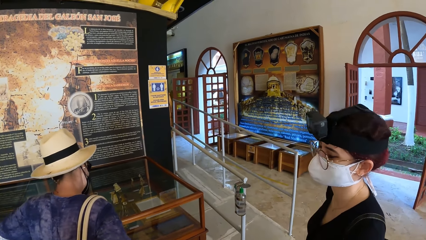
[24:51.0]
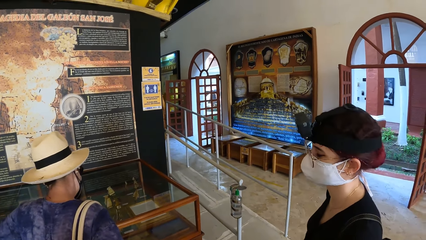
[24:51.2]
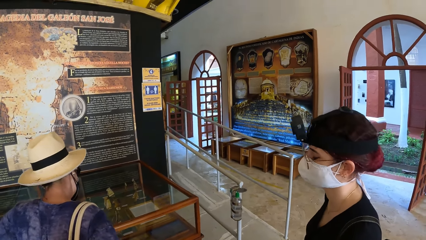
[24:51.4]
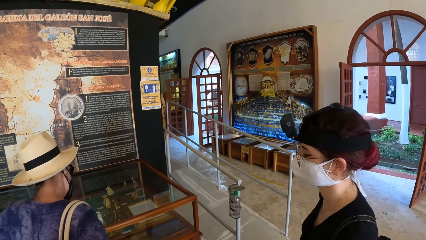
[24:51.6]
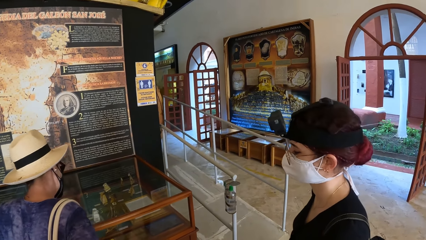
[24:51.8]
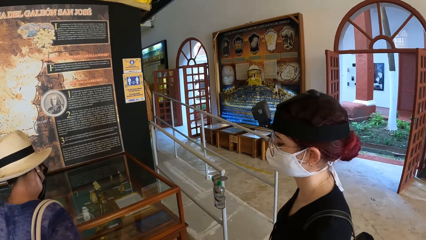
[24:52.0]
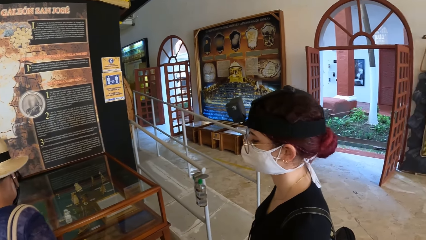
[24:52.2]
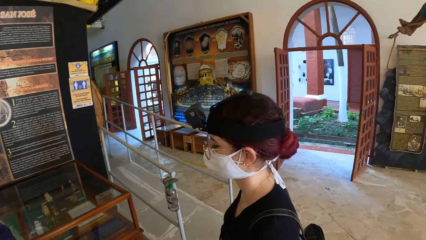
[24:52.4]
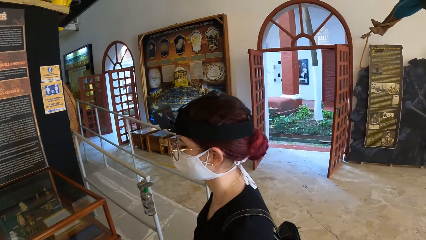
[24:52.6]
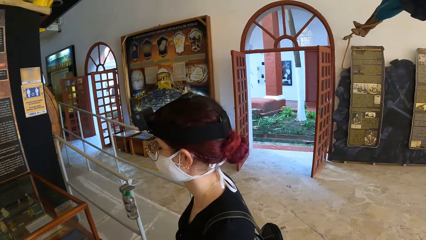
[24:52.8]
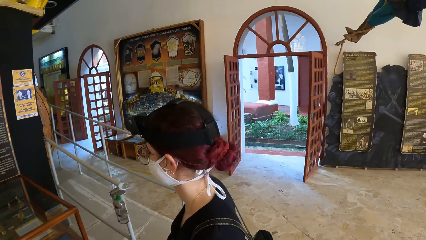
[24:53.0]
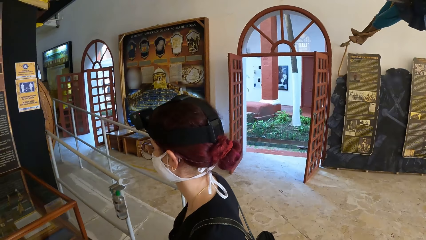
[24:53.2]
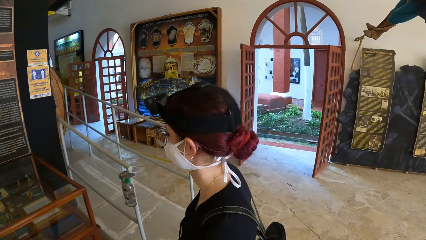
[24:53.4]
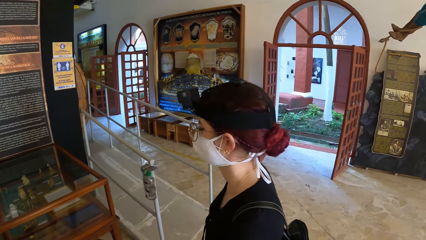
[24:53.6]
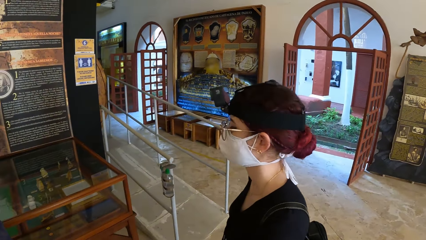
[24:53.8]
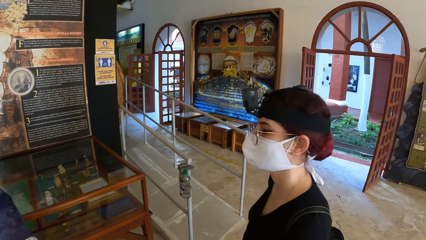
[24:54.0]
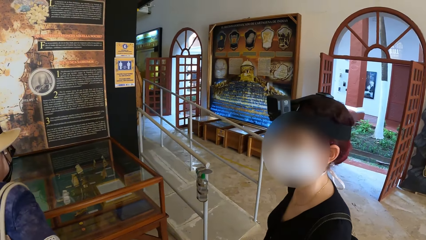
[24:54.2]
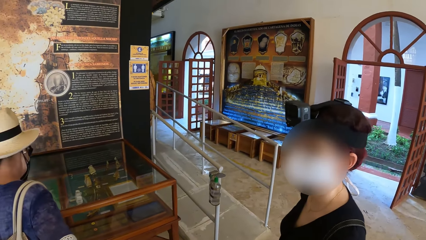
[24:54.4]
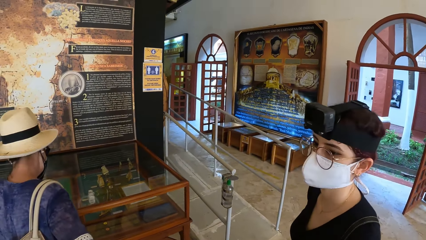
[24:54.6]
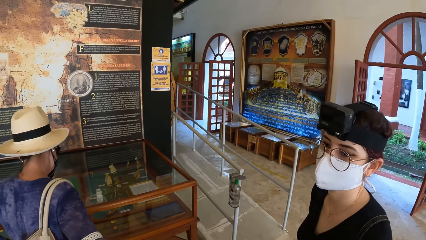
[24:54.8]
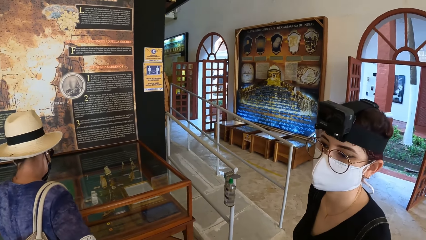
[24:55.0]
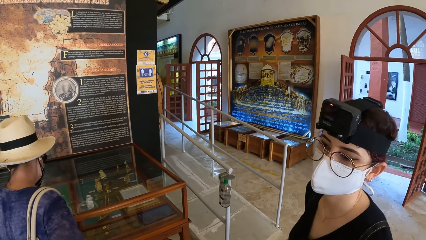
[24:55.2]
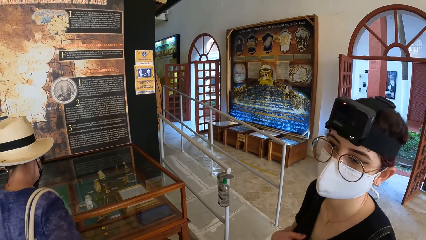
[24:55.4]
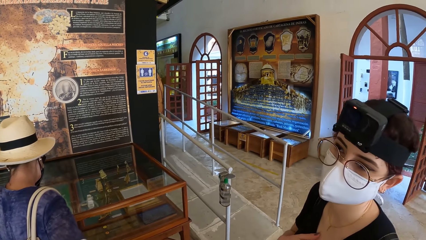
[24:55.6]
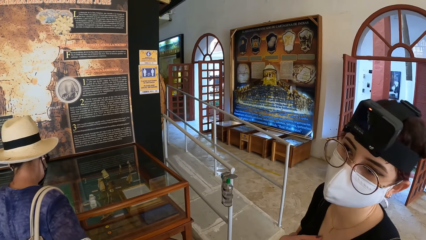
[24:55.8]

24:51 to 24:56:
The woman removes her left hand from the face mask on her face.

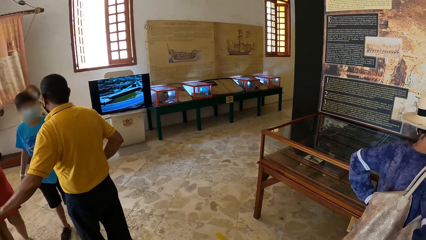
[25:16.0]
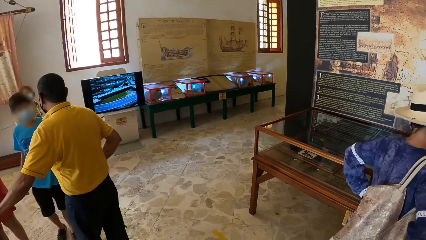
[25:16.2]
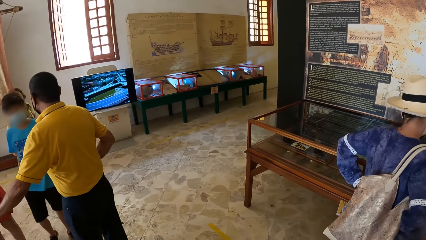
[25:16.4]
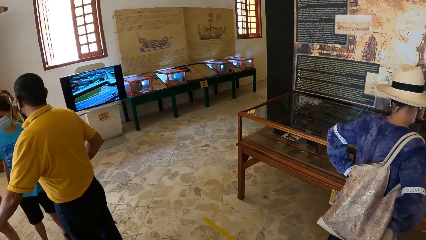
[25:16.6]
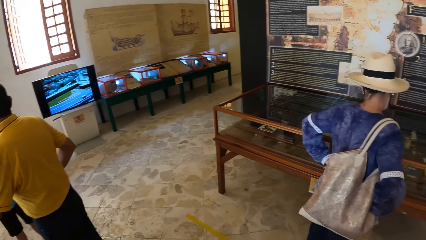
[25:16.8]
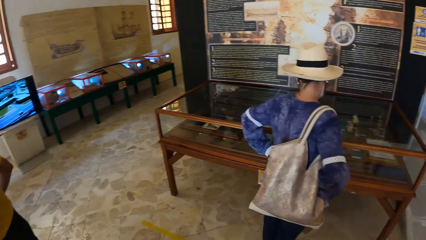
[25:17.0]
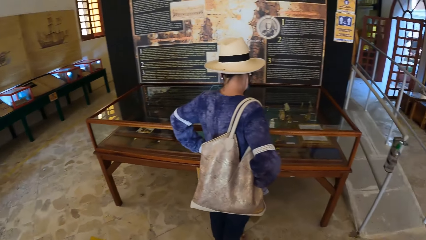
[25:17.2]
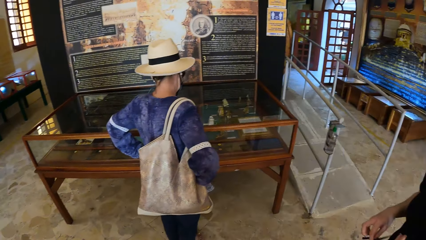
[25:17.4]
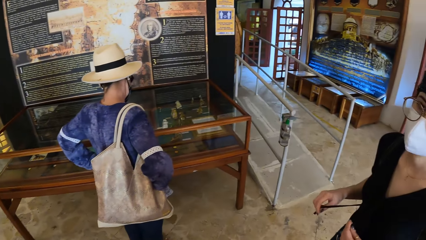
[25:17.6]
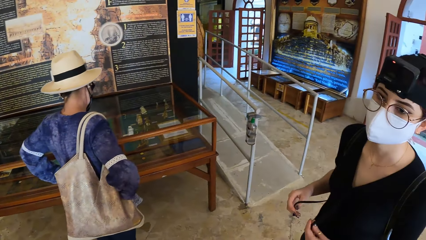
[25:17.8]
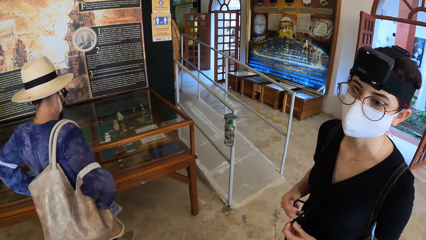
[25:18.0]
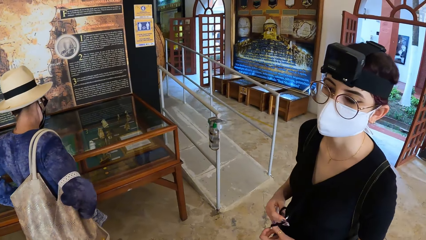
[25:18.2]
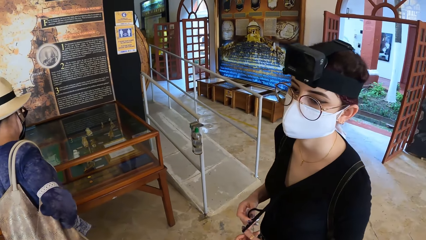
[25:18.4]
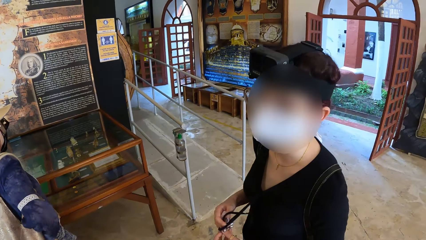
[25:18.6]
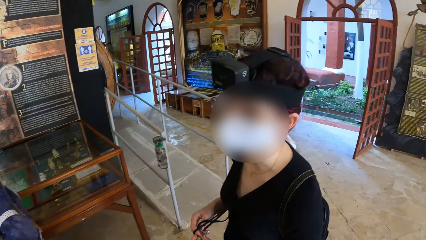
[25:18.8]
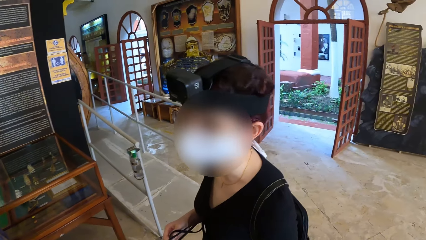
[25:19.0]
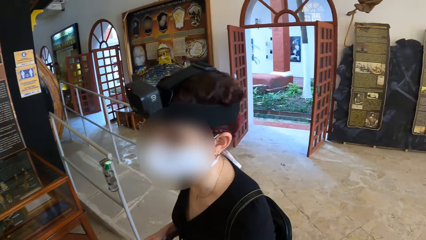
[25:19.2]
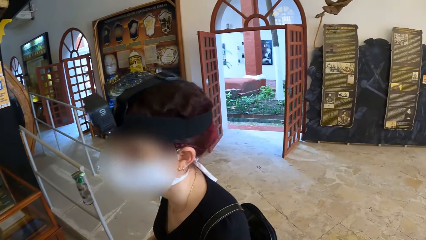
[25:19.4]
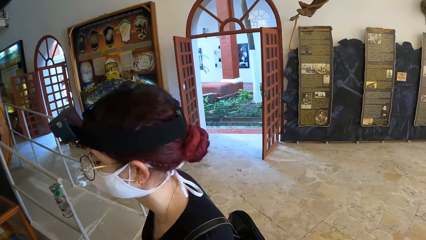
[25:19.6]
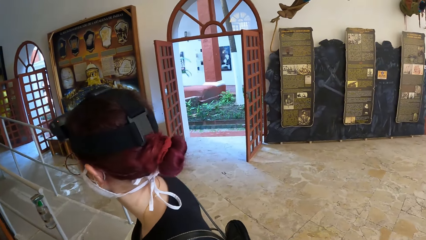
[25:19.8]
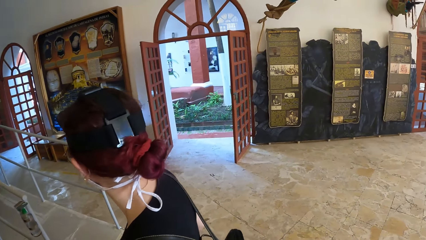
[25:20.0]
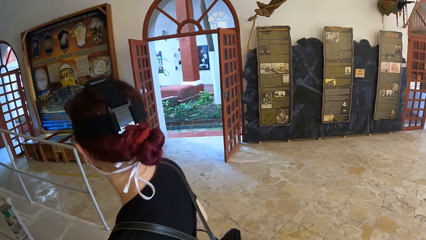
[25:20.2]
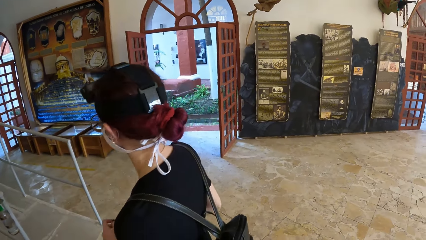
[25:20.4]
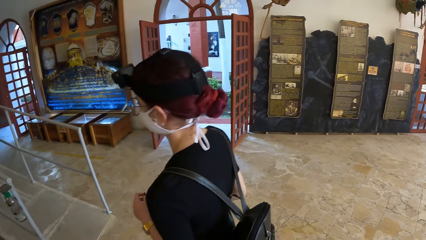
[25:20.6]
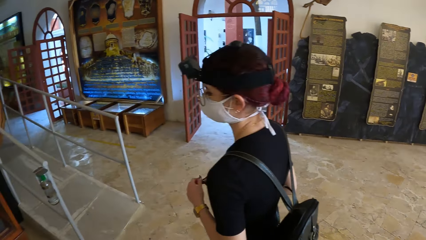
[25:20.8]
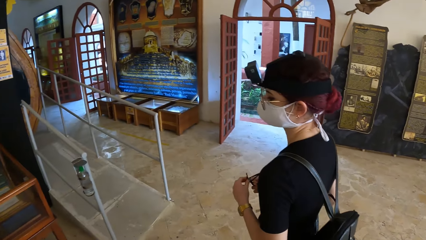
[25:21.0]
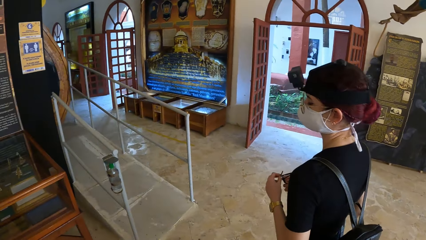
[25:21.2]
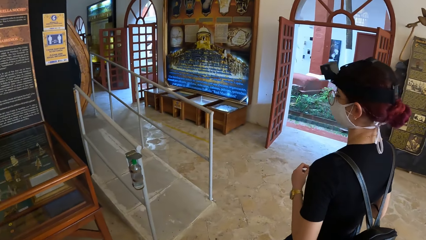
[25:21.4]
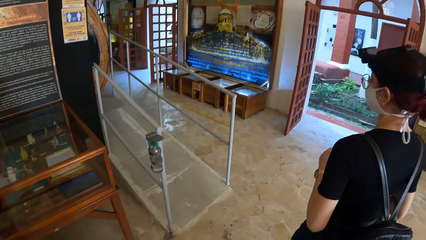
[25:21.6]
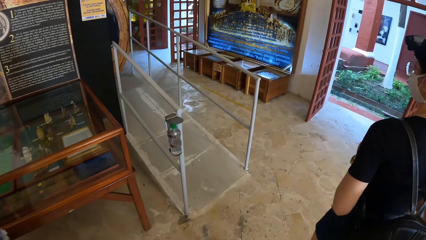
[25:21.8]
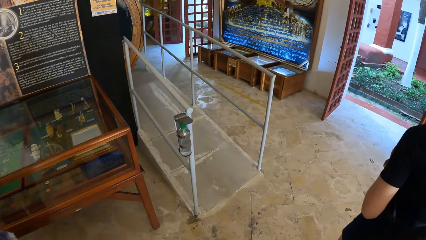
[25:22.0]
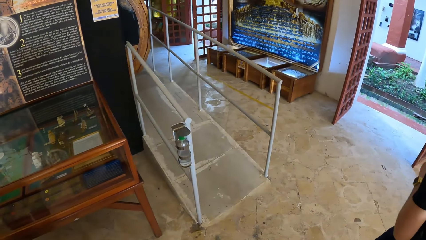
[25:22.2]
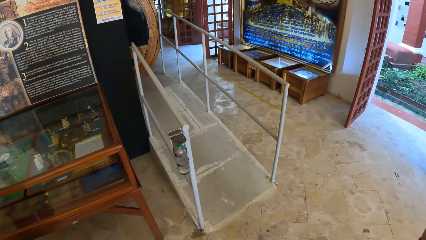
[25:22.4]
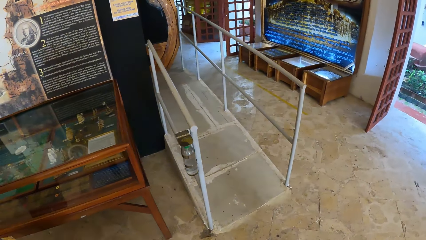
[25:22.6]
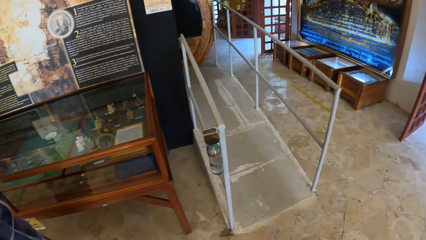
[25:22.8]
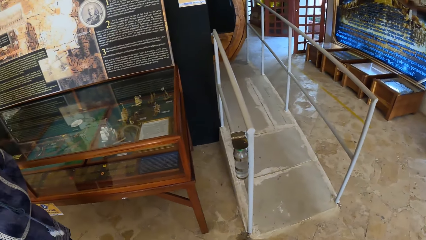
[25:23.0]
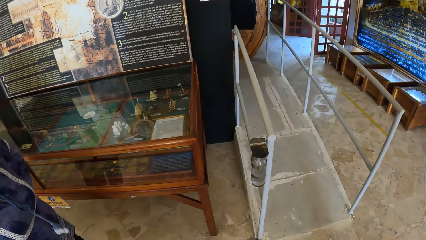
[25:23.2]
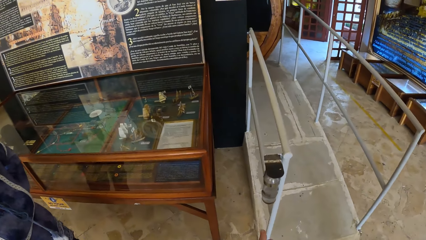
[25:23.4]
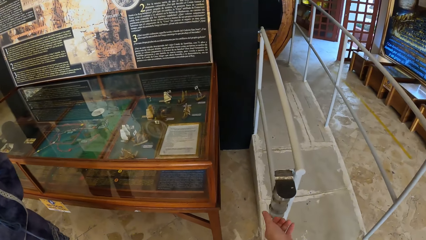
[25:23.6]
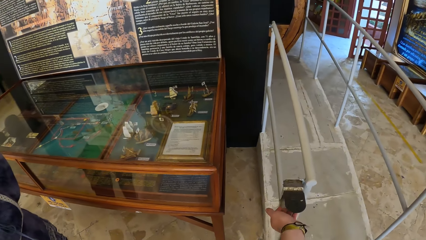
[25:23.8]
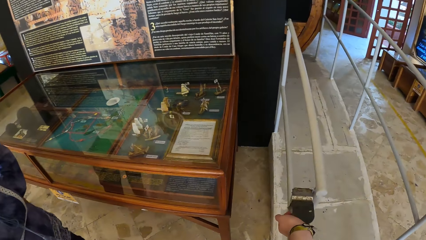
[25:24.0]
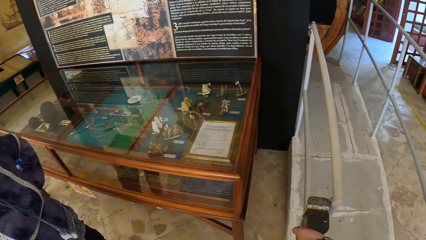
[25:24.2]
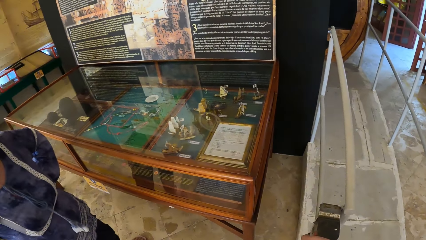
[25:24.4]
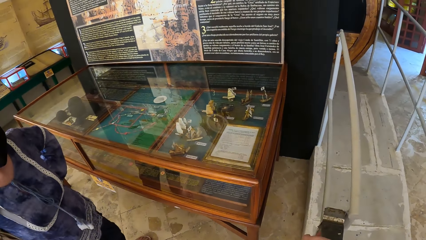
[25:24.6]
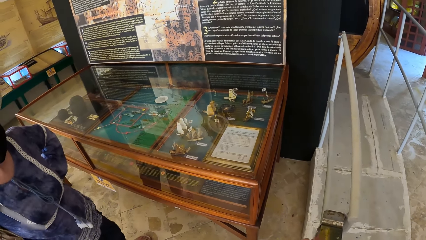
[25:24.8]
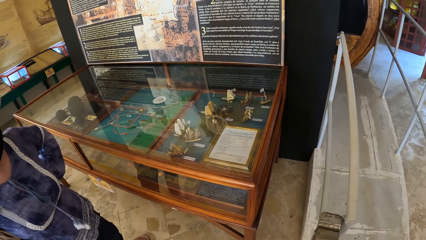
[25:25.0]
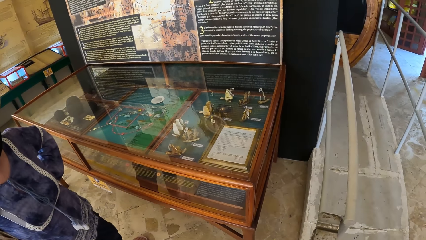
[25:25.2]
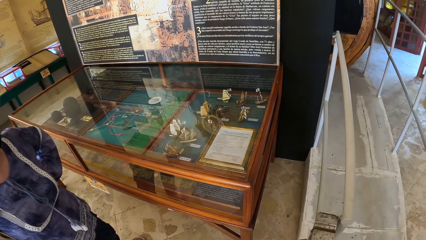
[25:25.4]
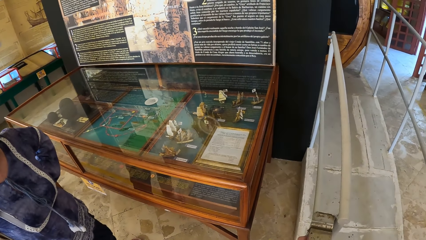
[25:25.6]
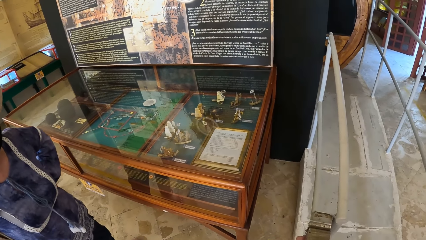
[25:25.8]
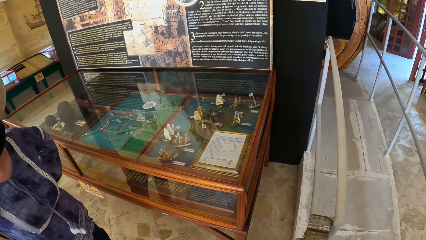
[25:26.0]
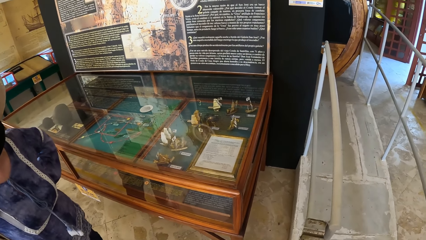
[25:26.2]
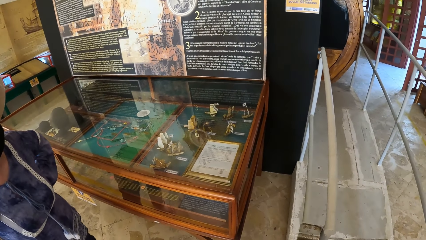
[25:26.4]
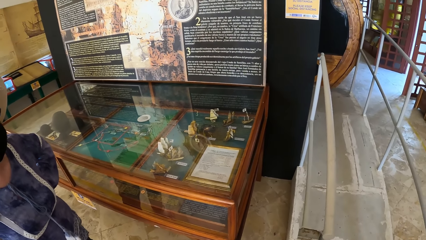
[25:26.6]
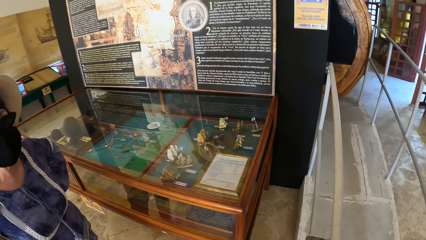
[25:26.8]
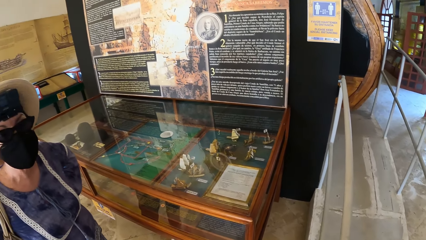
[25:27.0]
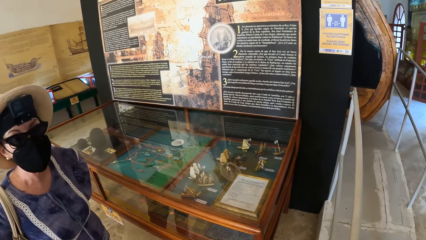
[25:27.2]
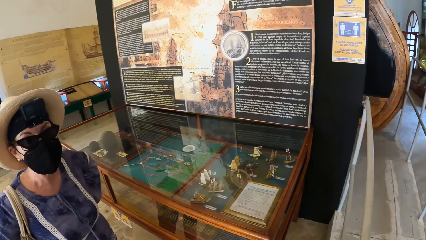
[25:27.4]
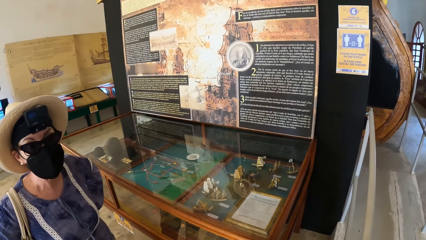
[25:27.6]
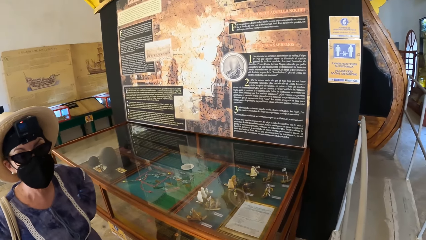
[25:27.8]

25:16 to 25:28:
The woman pulls some buckle lacing on her shirt with both hands and walks in the museum. The camera wearer walks in the museum. She touches a bottle at an iron railing with her left hand.
